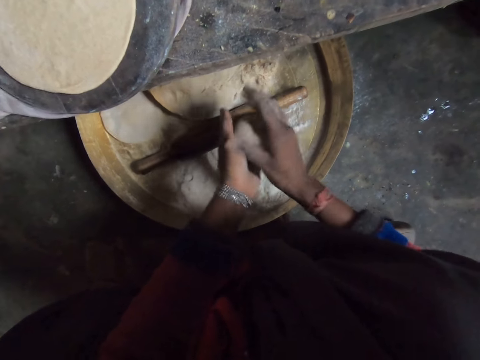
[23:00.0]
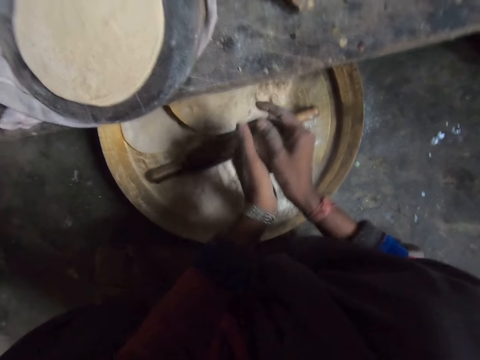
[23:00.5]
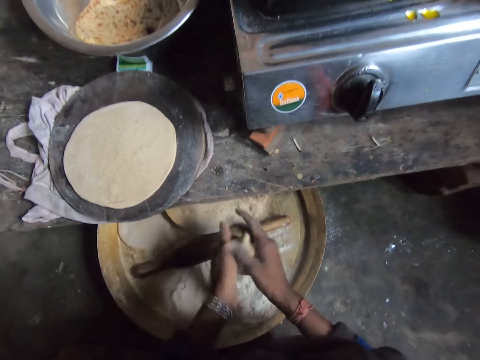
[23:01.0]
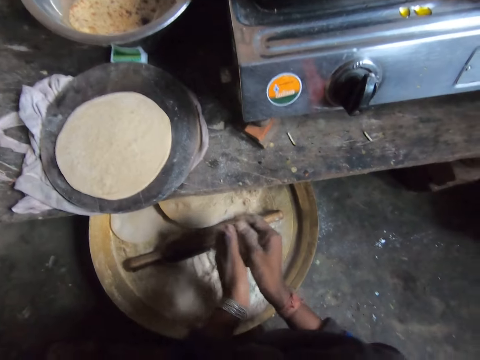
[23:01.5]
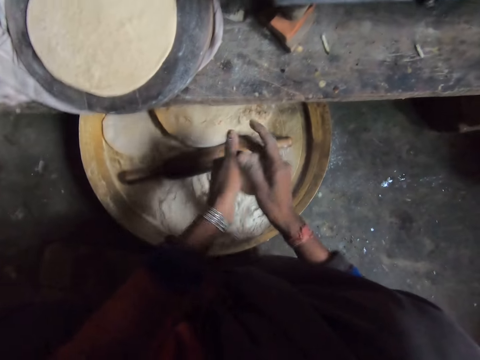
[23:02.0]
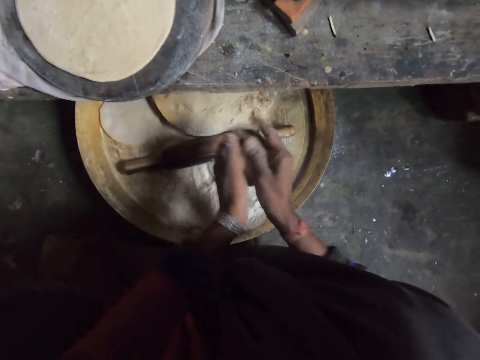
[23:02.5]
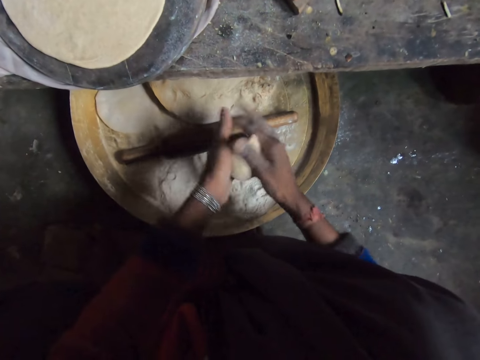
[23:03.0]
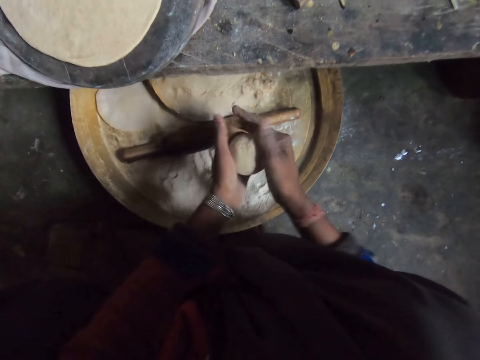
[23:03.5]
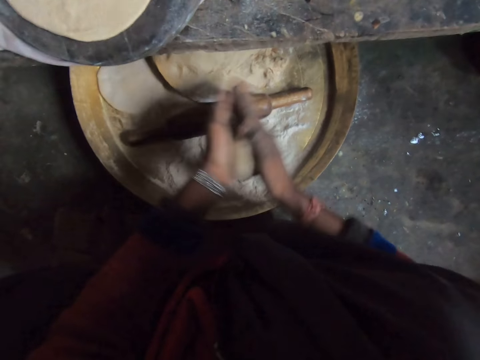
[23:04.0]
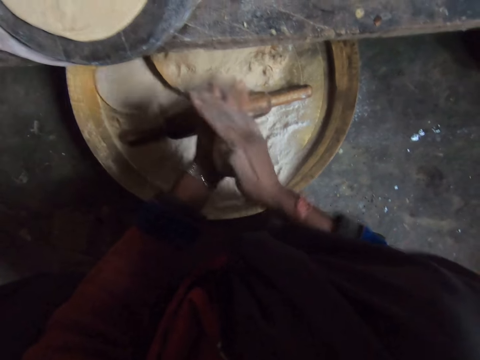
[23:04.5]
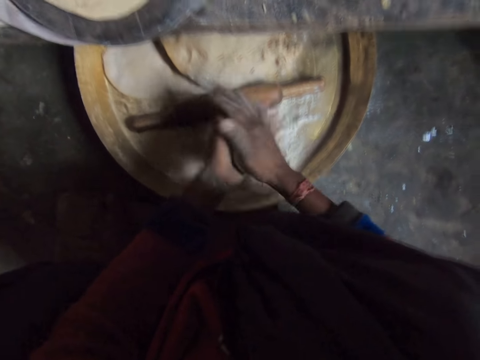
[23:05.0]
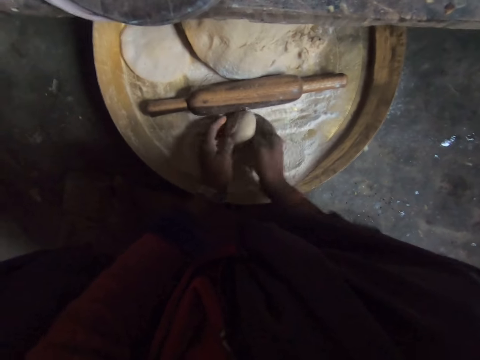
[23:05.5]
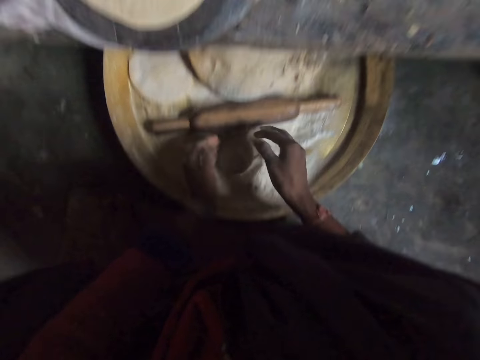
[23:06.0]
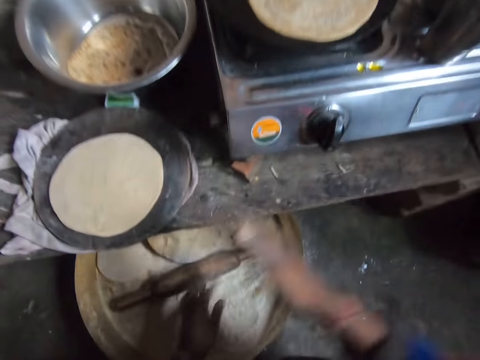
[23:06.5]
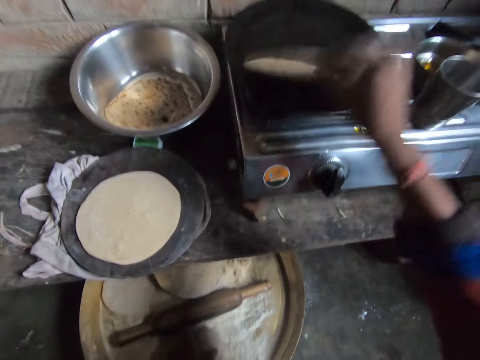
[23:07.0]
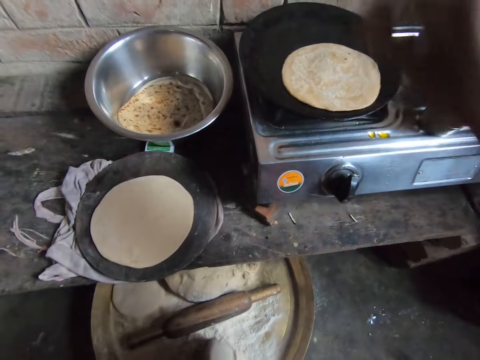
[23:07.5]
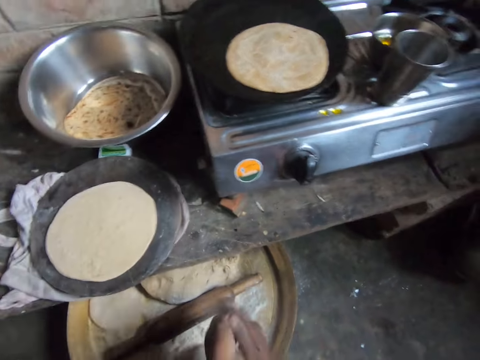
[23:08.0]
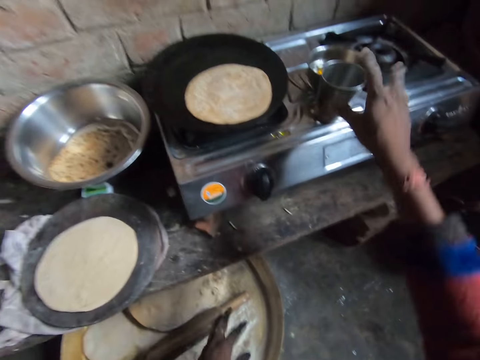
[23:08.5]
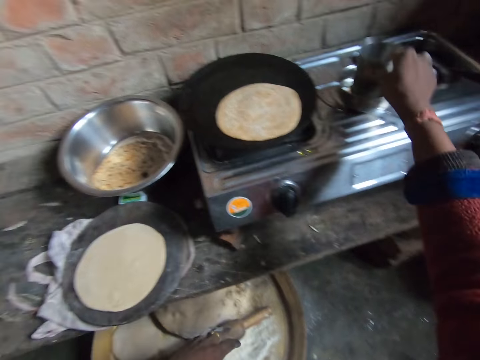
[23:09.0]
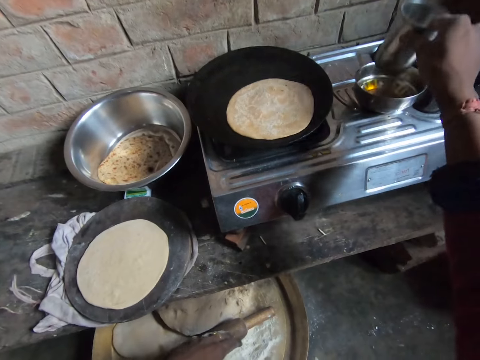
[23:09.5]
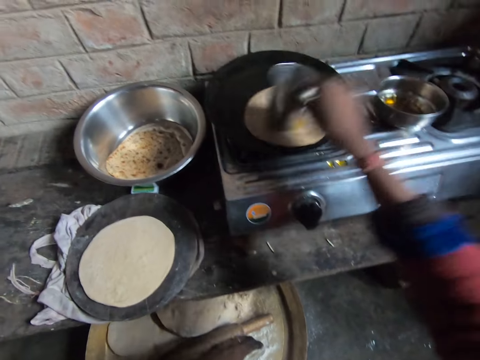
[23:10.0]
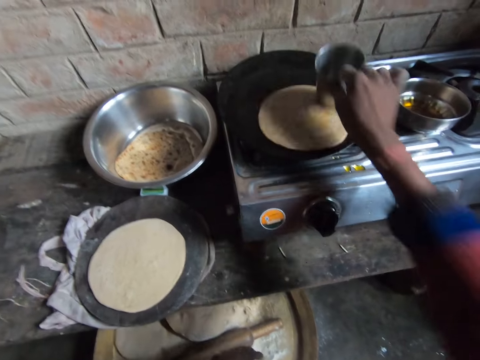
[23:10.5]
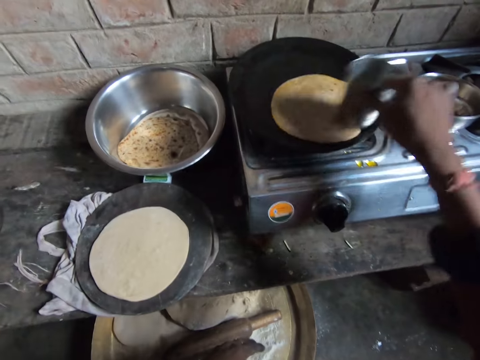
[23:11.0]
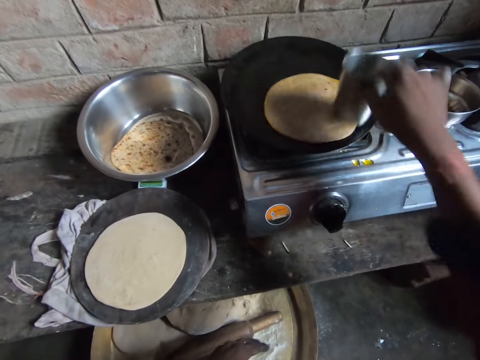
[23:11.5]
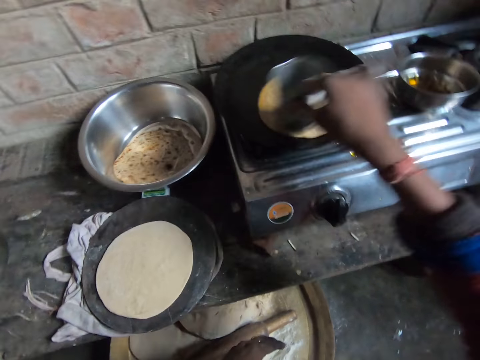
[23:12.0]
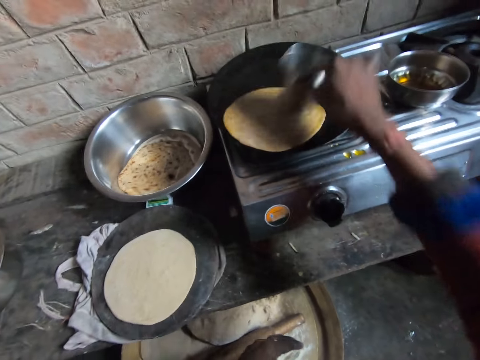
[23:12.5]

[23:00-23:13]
The camera wearer drops the dough. She adjusts the chapati bread on the pan with her right hand. She takes a metal cup with her right hand. She dips the cup in a plate of oil. She rubs the cup on the chapati bread.

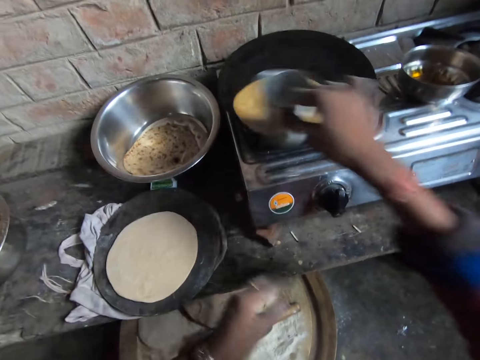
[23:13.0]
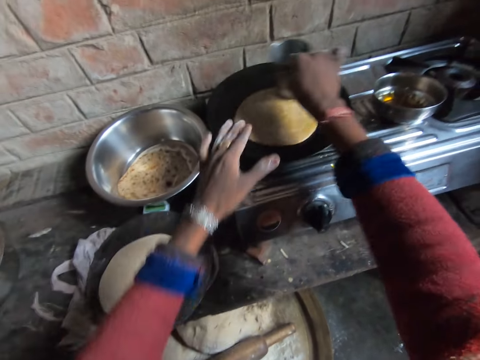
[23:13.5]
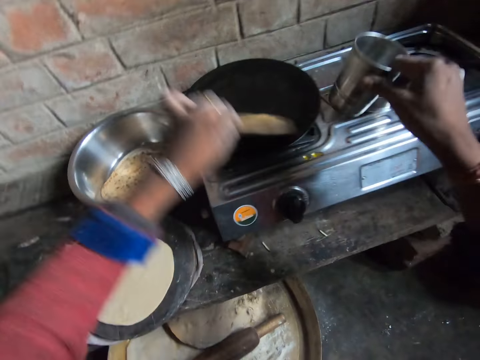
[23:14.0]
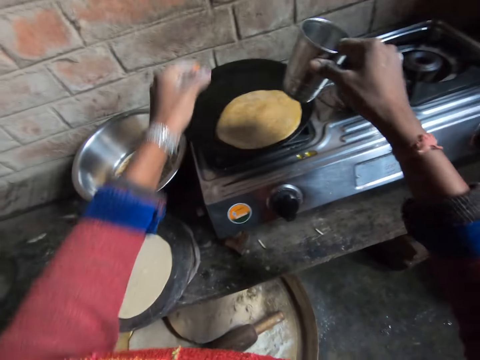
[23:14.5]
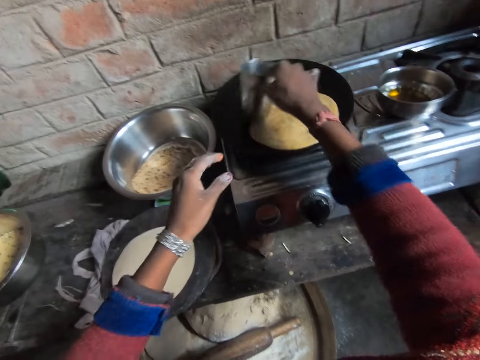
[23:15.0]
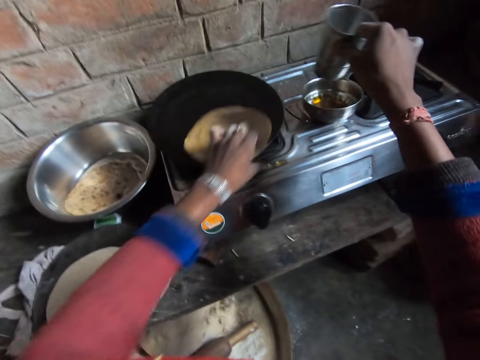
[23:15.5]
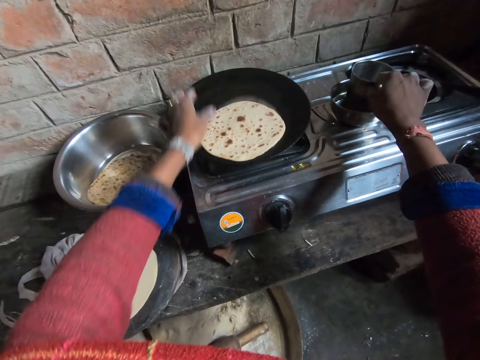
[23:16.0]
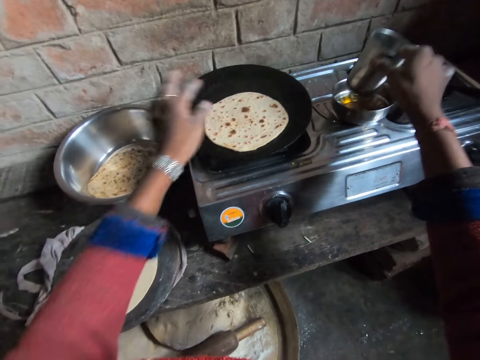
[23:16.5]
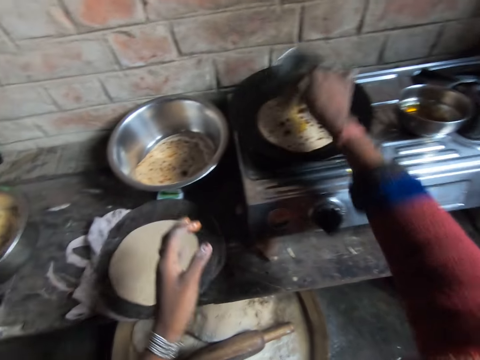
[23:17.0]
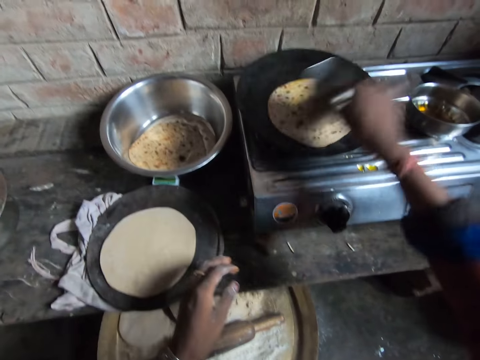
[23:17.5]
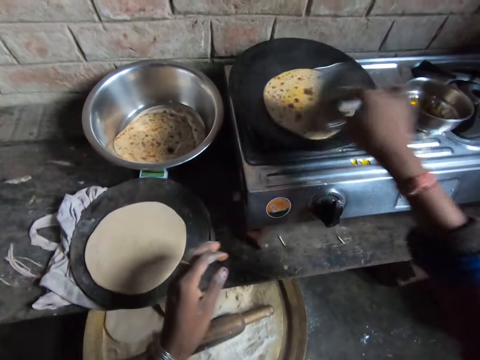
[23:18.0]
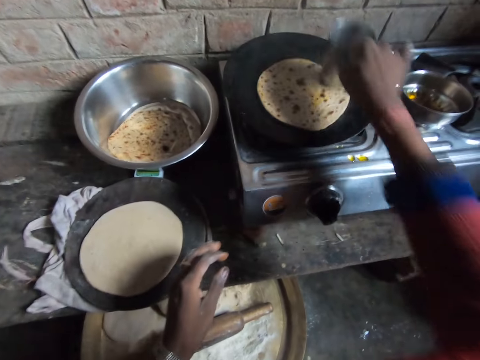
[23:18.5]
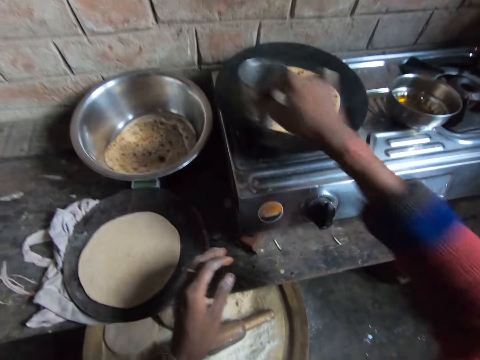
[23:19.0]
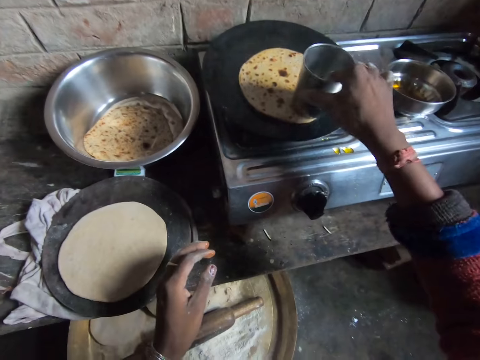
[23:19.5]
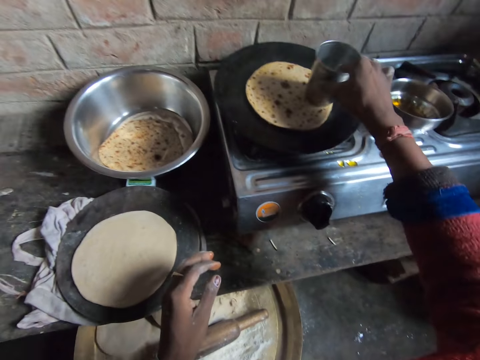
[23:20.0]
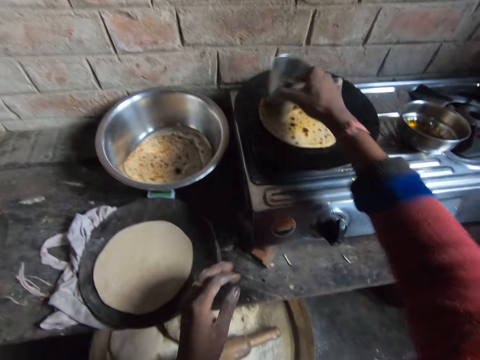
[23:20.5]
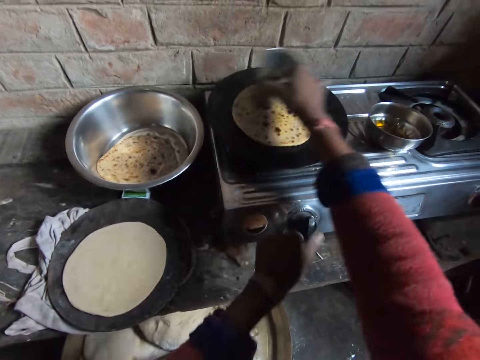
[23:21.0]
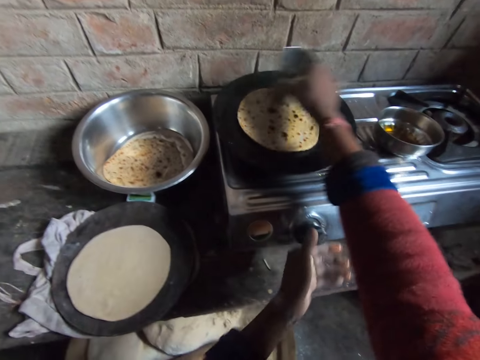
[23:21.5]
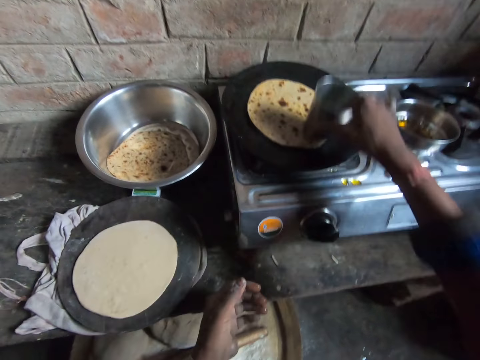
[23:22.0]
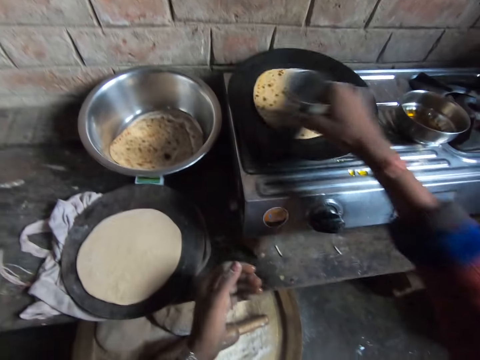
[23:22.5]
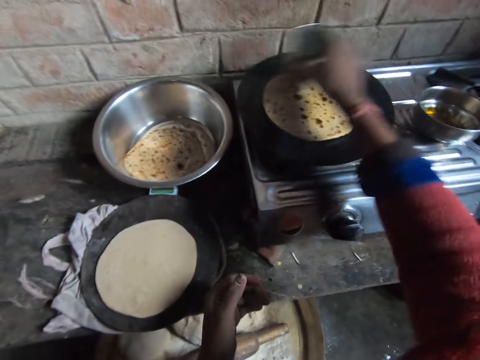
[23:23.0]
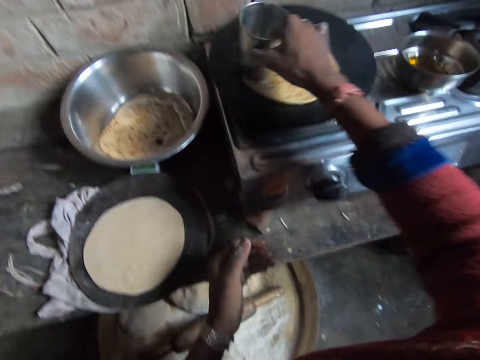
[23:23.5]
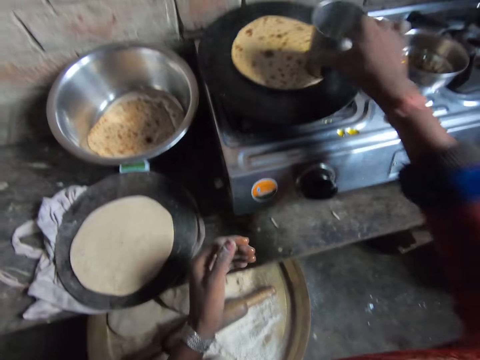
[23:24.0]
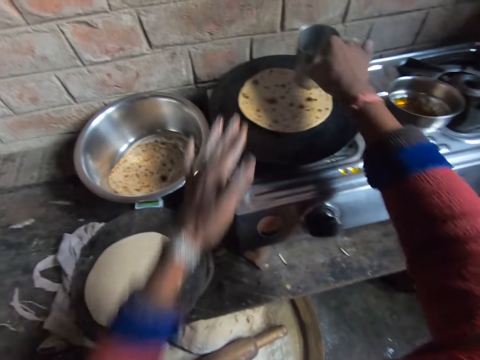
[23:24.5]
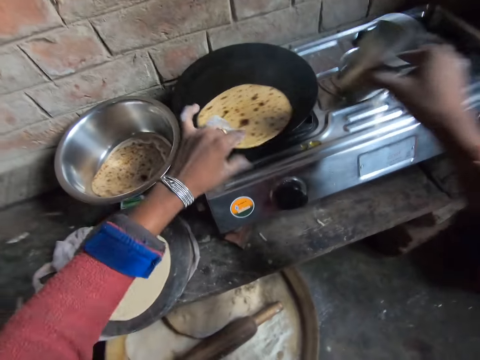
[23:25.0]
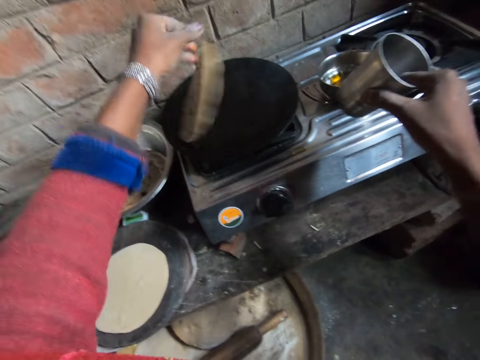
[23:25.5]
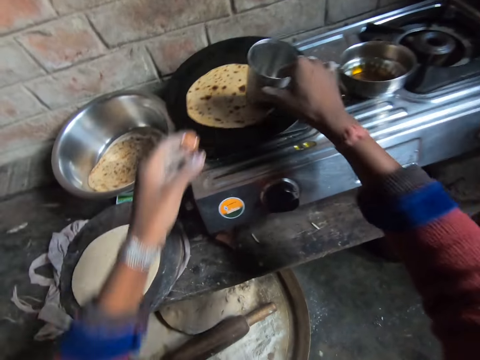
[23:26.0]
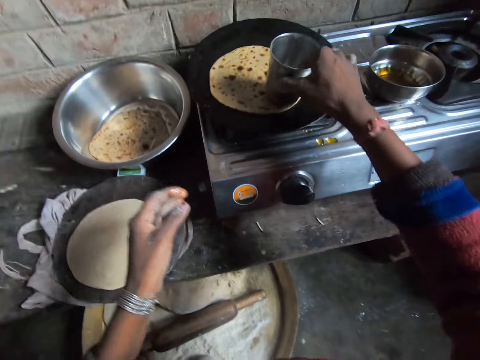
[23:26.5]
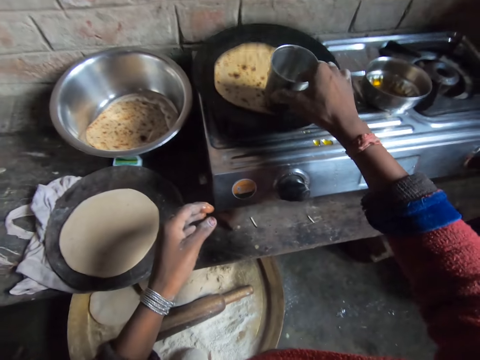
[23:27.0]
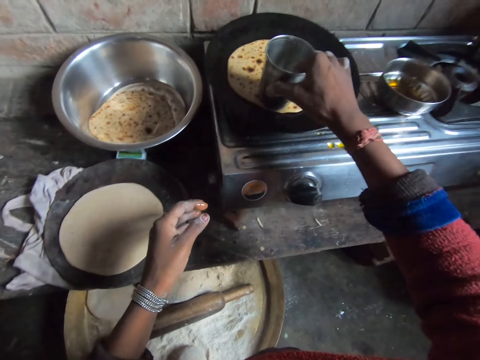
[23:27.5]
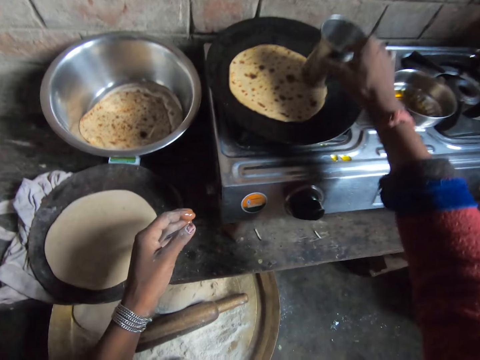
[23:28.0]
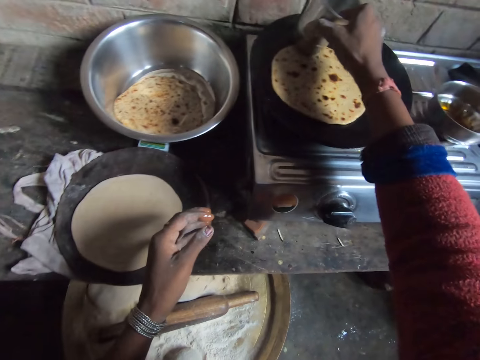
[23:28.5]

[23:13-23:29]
The camera wearer adjusts the chapati bread on the pan with her left hand. She dips the metal cup in a plate of oil. She flips the chapati bread with her left hand. She rubs the cup on the chapati bread. She adjusts the burner knob with her left hand. She adjusts the chapati bread on the pan. She rubs the cup on the chapati bread.
